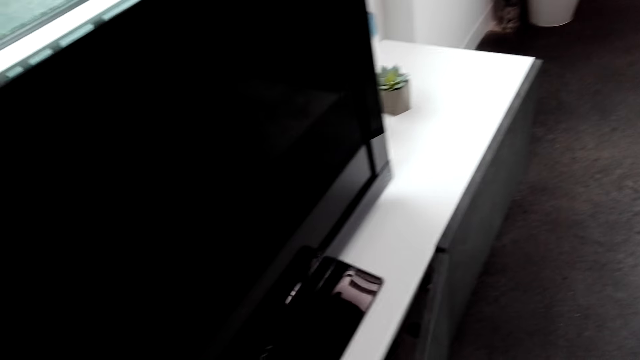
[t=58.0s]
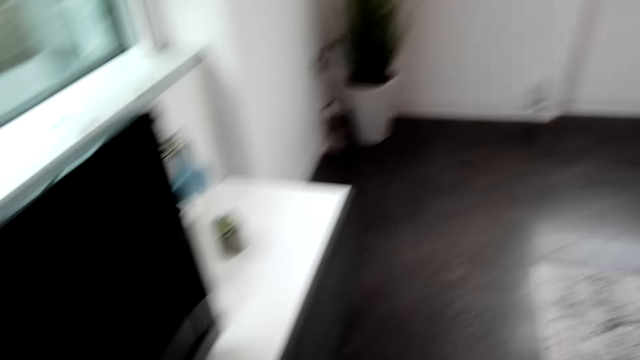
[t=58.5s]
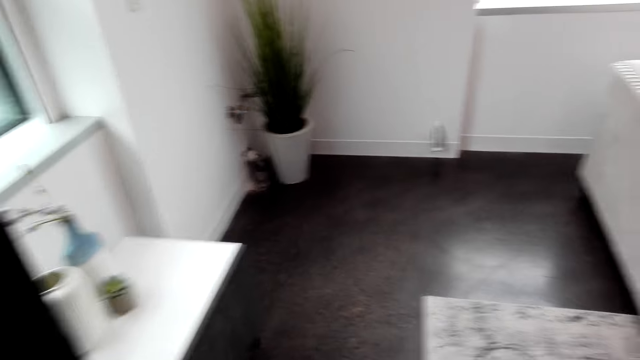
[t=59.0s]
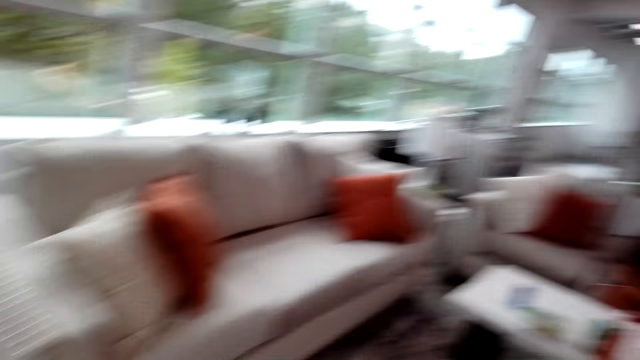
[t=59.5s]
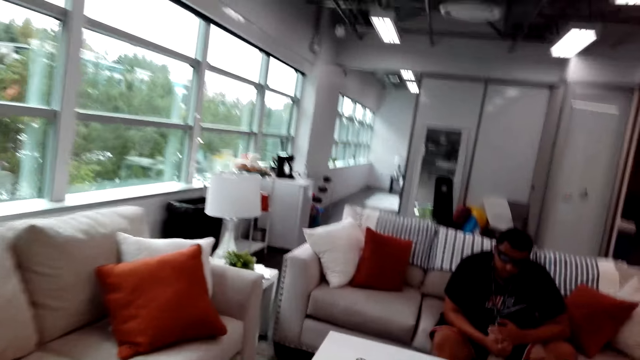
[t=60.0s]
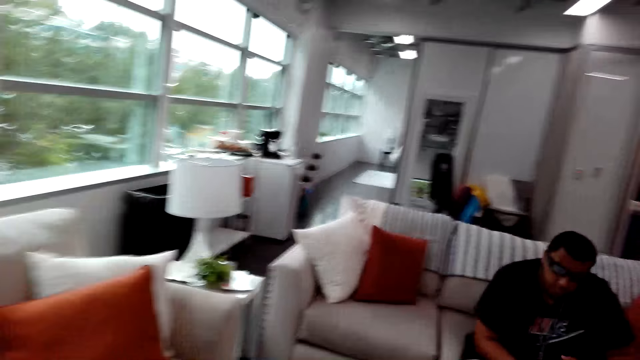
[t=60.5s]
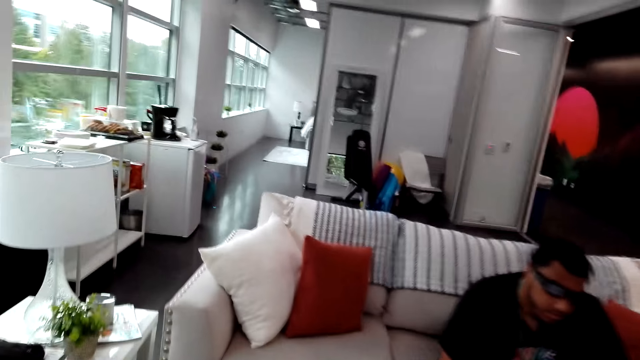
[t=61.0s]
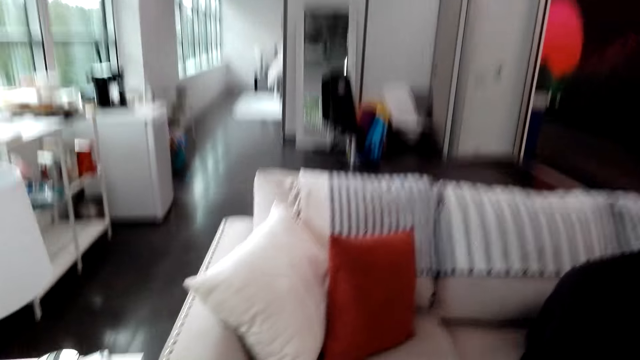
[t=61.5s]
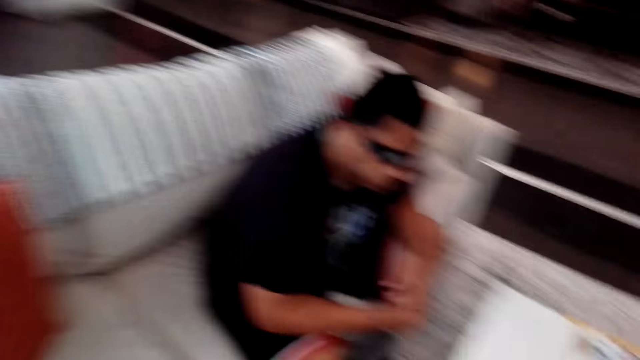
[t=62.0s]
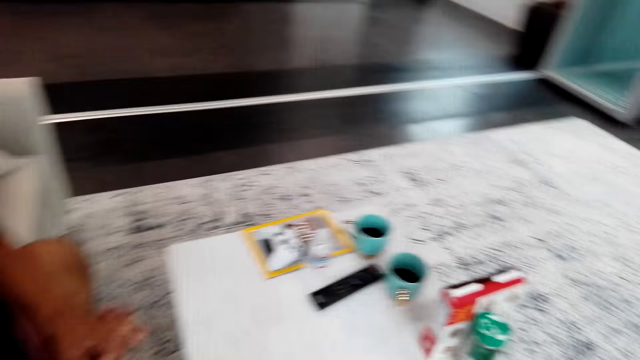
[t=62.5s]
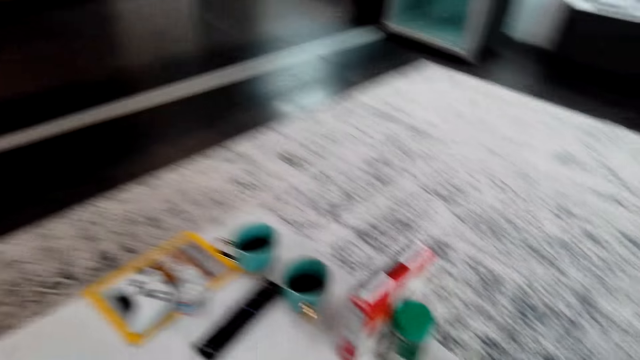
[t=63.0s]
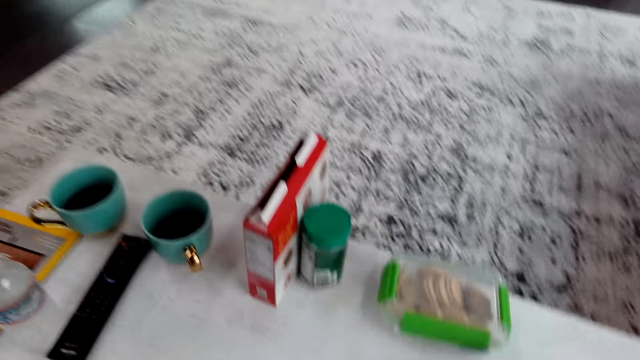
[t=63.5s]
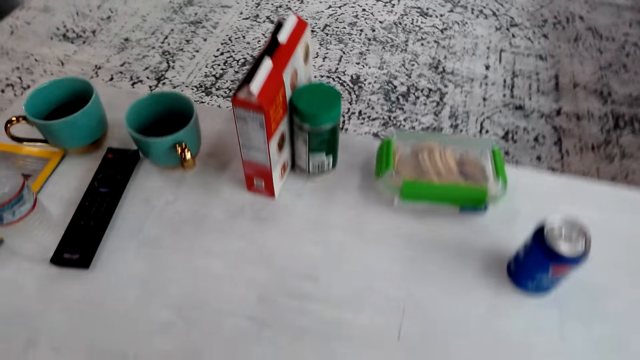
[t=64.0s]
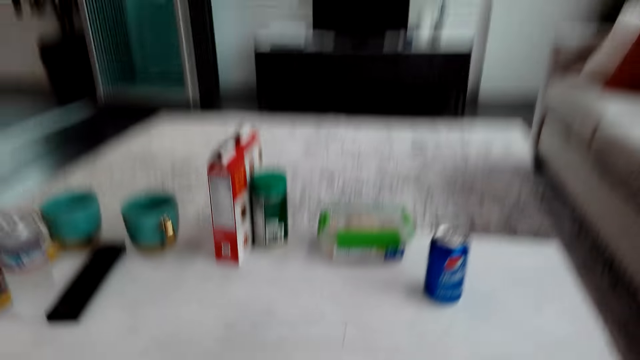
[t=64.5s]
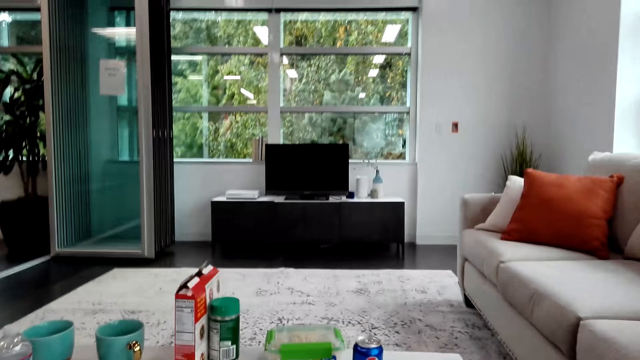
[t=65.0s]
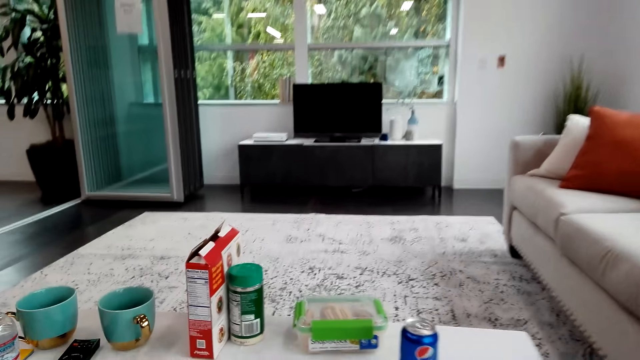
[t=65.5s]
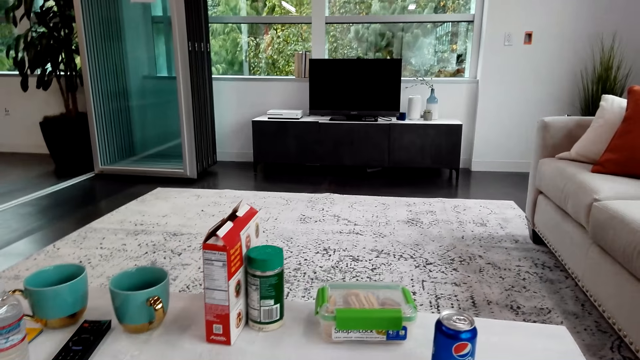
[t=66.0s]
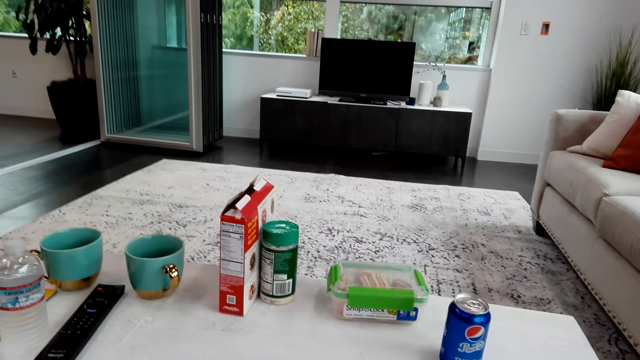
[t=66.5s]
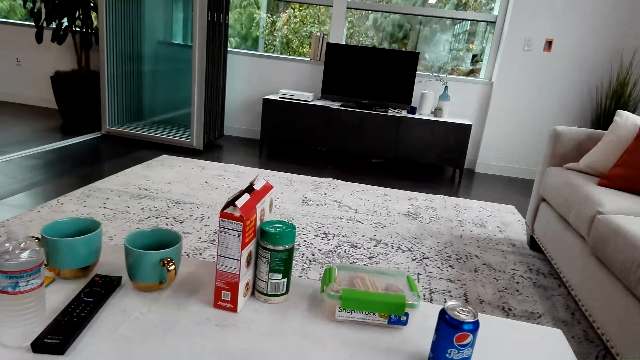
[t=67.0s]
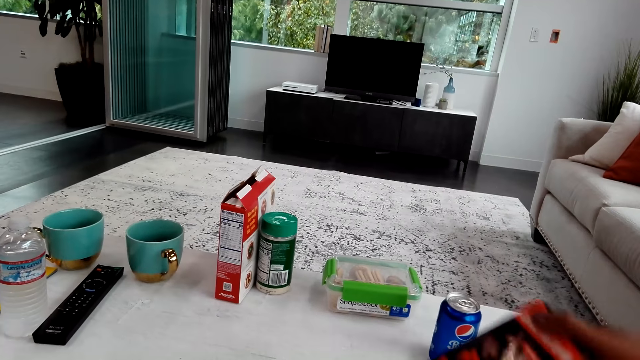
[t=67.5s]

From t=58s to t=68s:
The camera wearer removes something. They look around. They close the cupboard. They walk towards the couch. They talk with a man. The camera wearer sits on the couch. They look around.

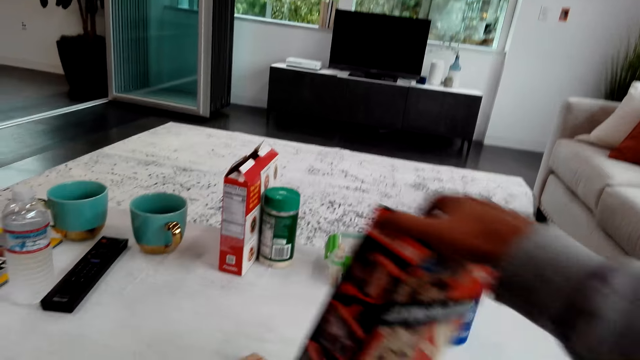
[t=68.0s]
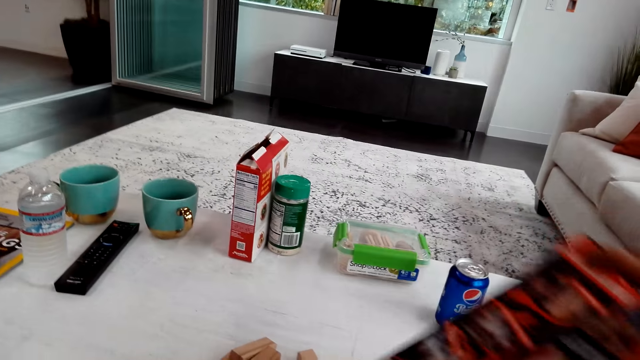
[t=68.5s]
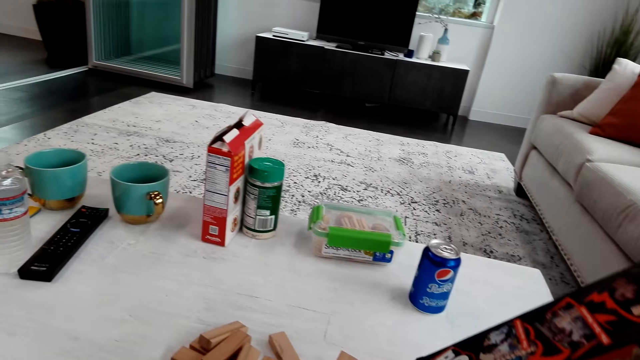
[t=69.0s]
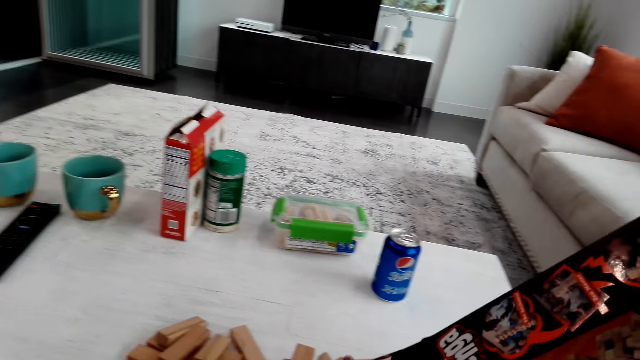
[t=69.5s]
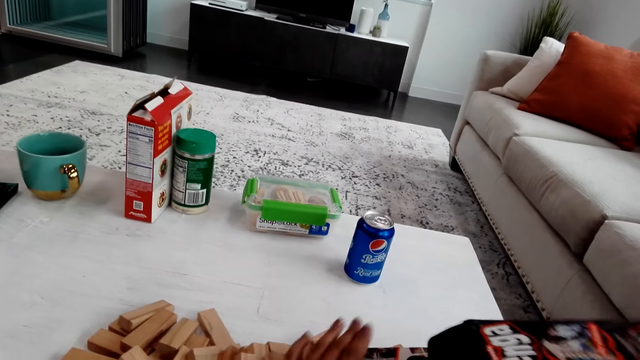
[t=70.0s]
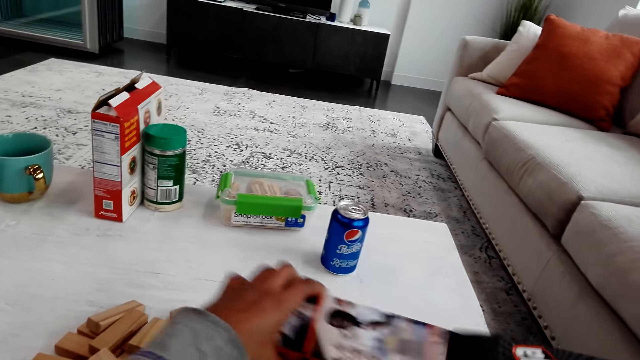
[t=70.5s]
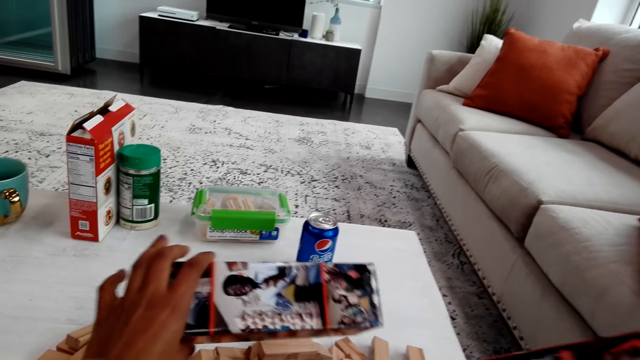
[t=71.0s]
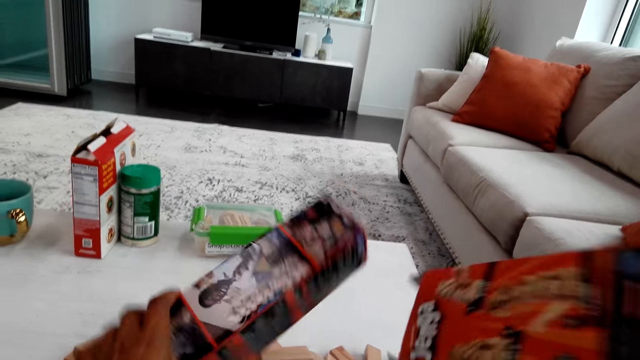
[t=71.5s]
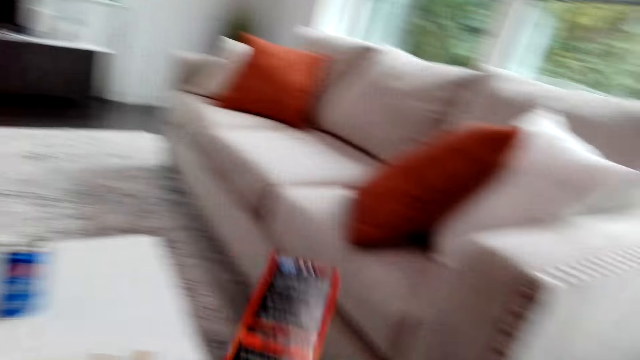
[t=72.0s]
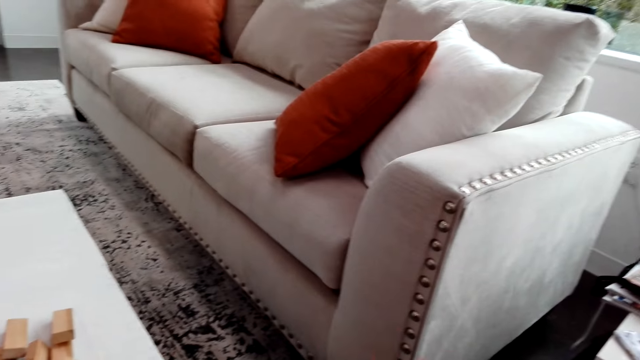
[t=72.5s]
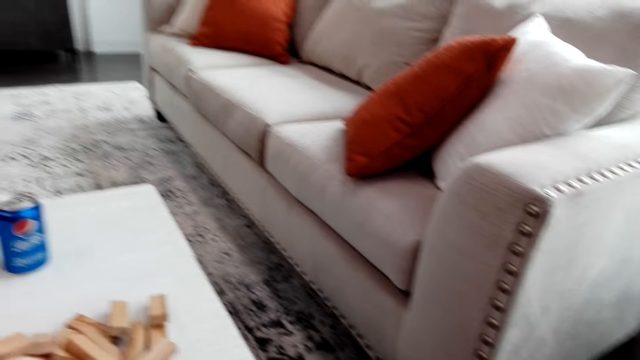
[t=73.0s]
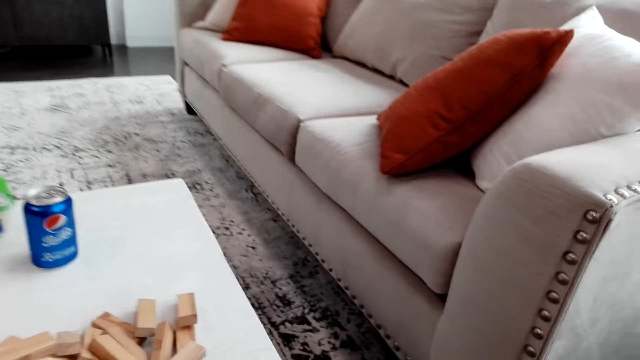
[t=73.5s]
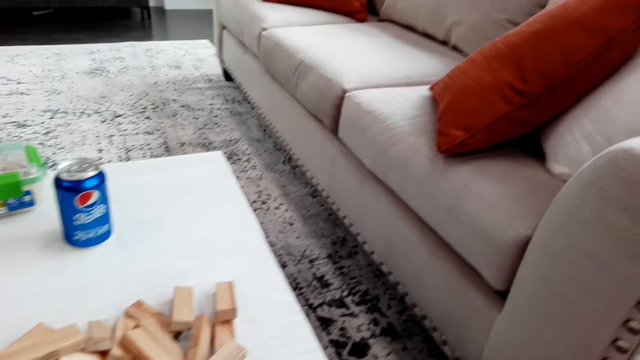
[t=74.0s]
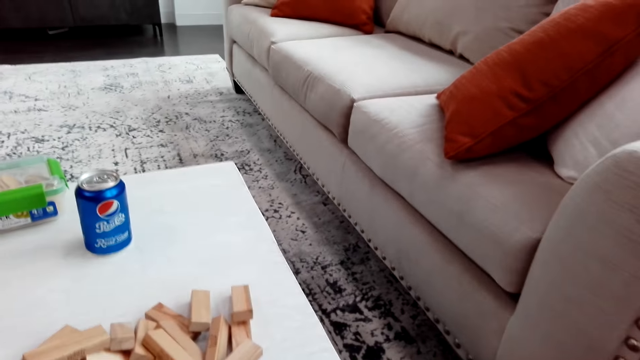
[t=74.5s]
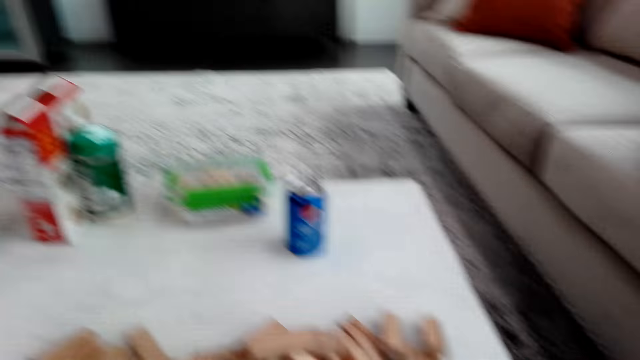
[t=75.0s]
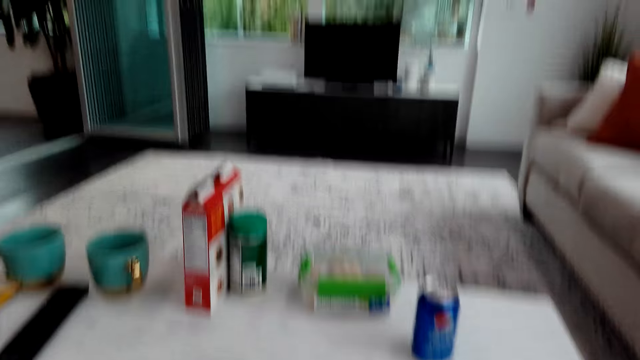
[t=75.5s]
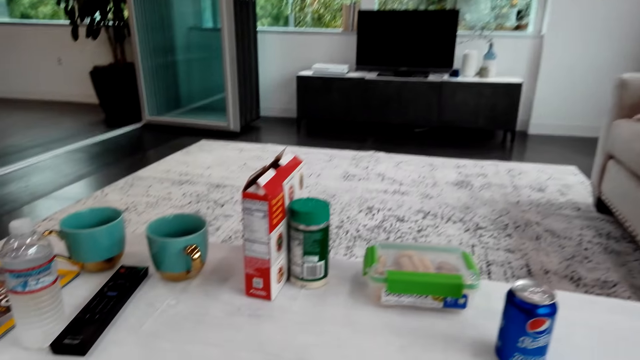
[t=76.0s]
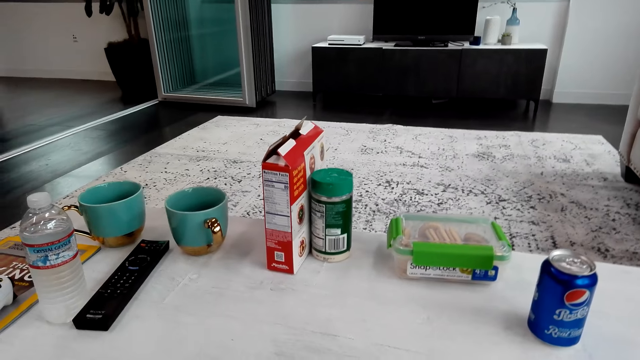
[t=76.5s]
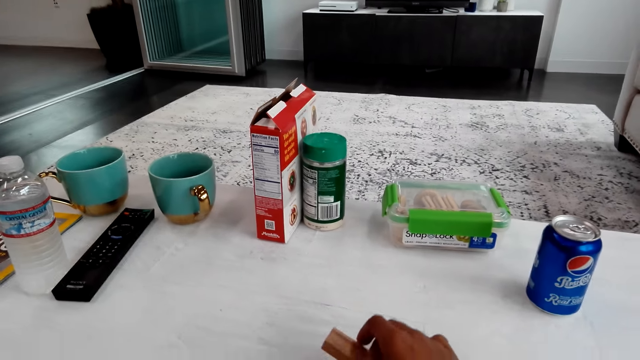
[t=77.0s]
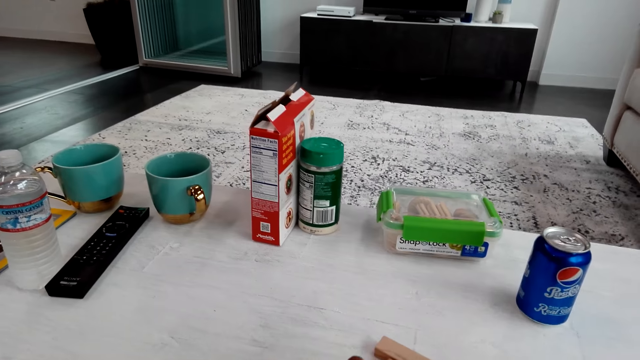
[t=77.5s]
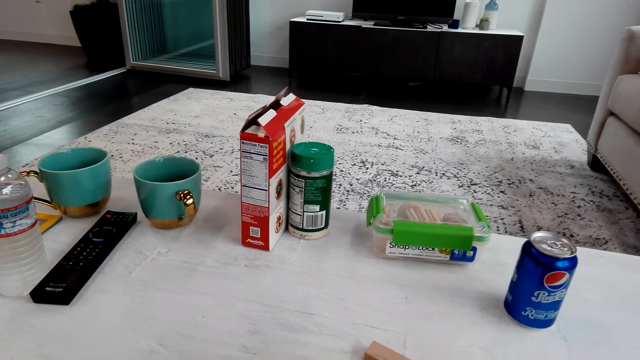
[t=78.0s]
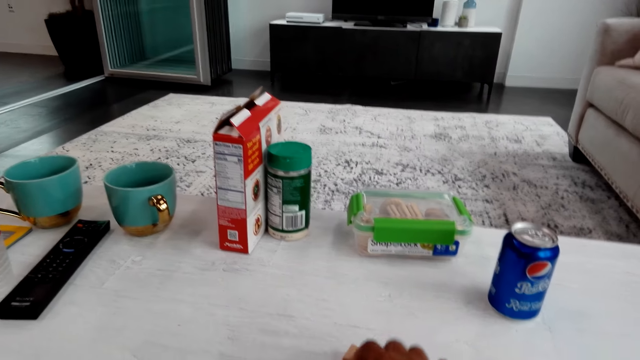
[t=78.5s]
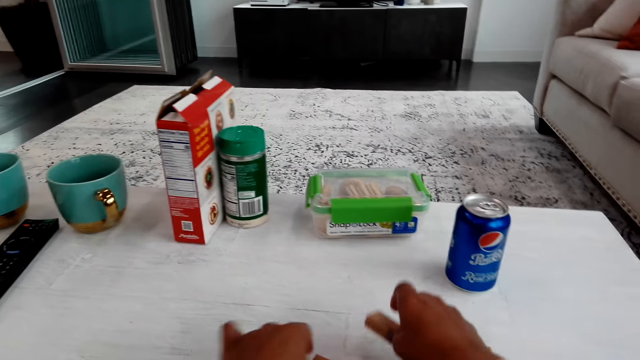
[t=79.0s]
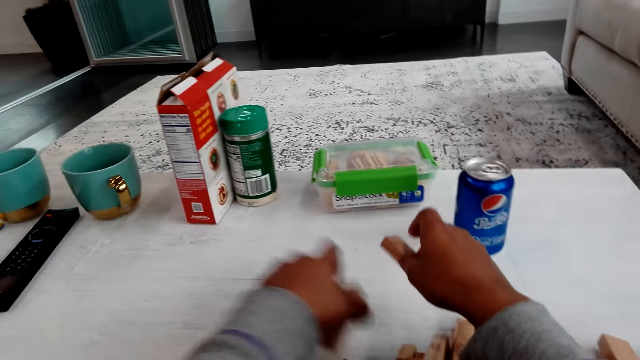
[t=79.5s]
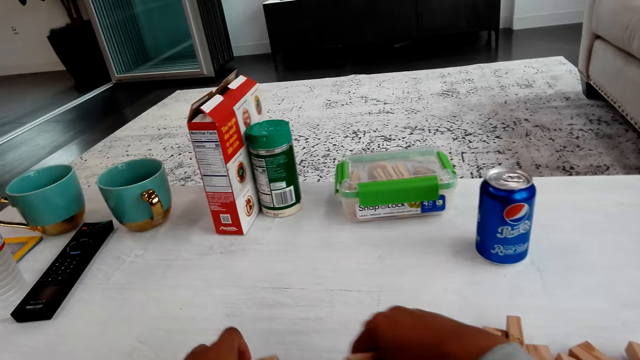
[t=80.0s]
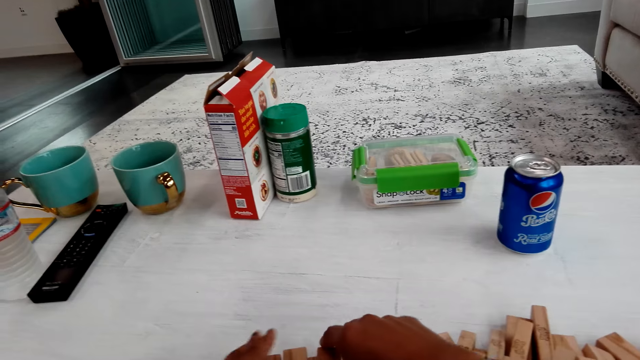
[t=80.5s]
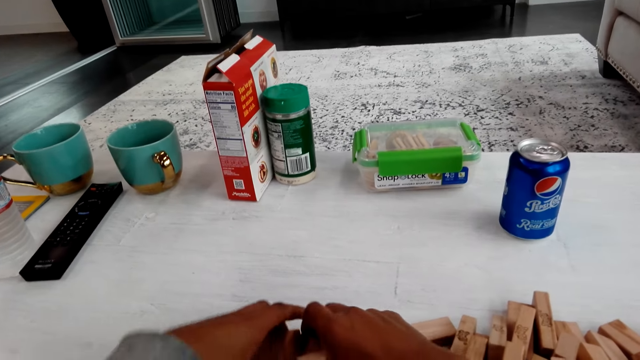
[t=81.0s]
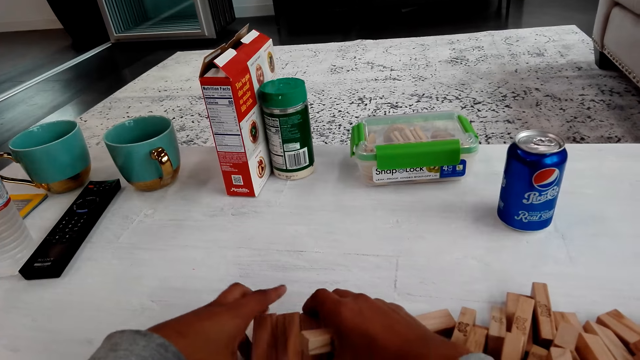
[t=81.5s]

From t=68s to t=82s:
The camera wearer holds a box. They place the trembling tower handles on the table. They pour some blocks on the table. They hold the box. They look around. They put the box on the floor. They play the trembling tower.
